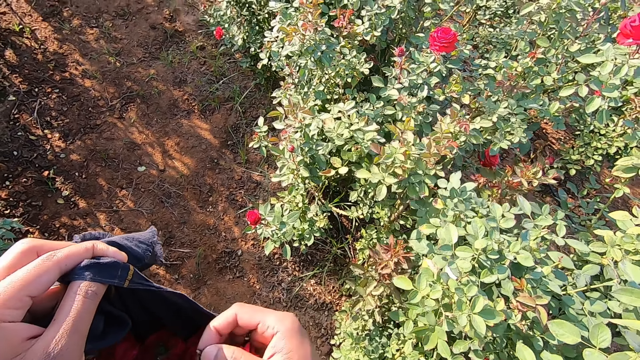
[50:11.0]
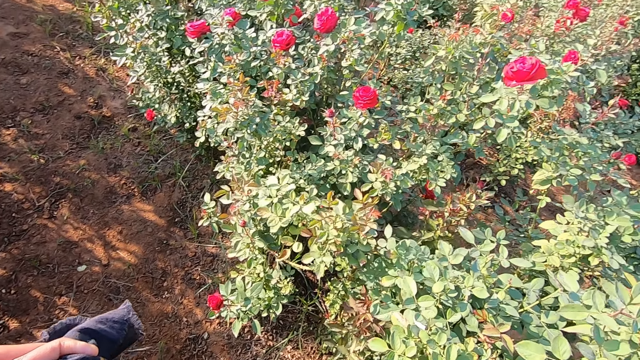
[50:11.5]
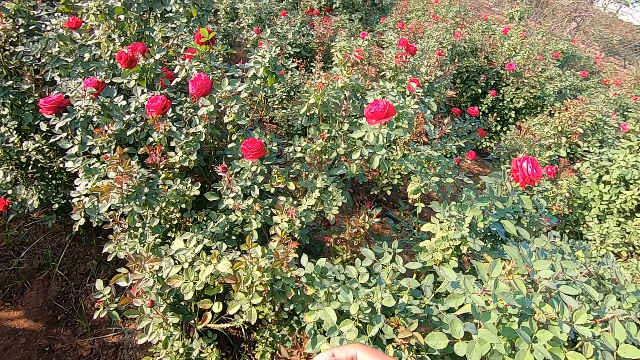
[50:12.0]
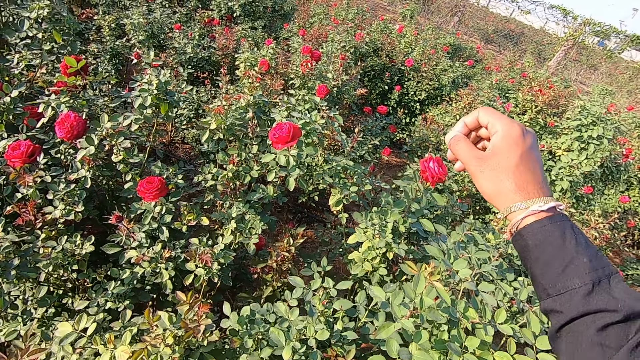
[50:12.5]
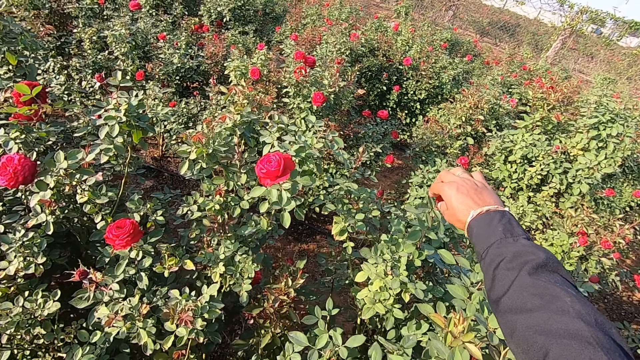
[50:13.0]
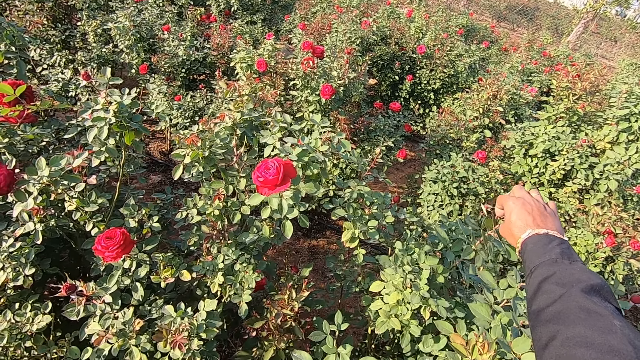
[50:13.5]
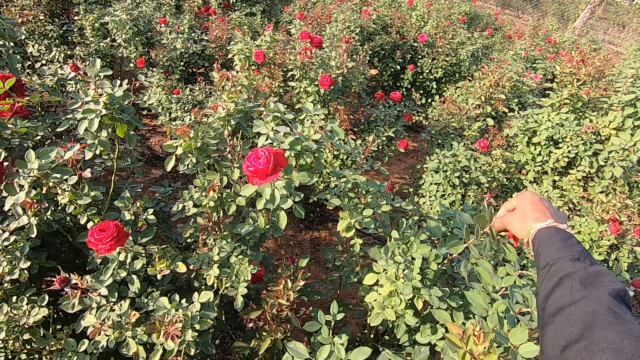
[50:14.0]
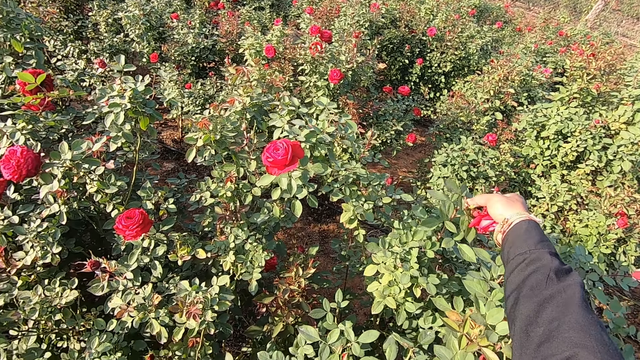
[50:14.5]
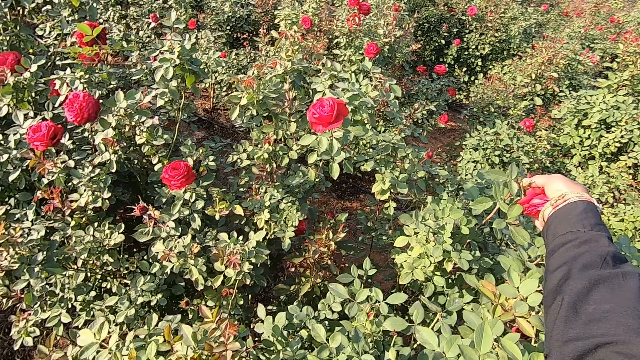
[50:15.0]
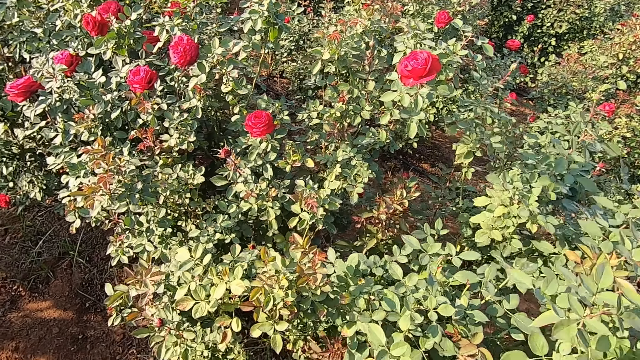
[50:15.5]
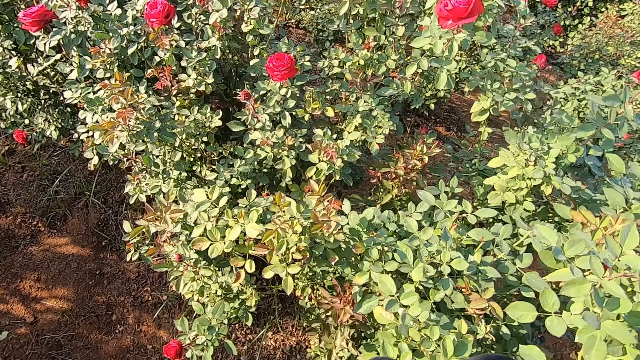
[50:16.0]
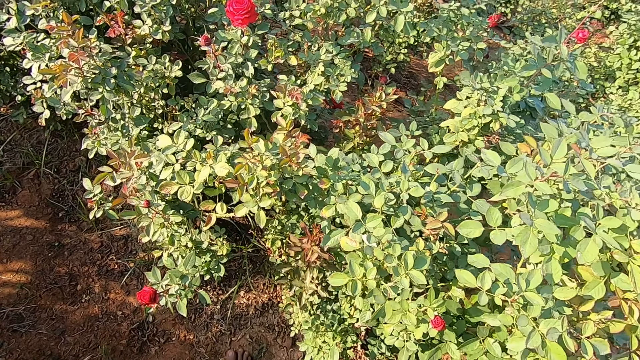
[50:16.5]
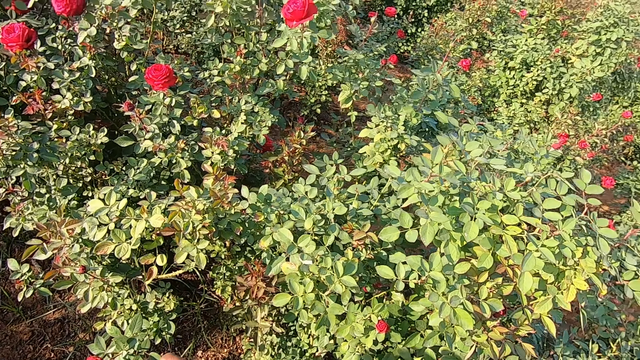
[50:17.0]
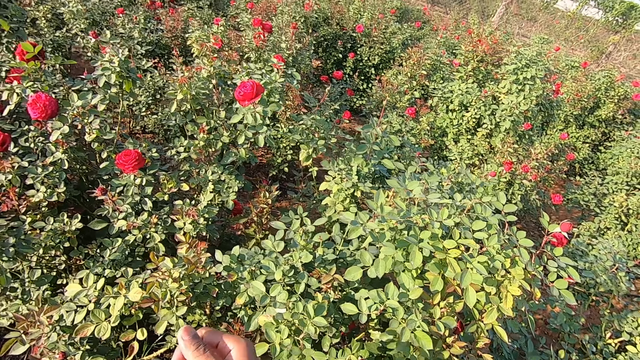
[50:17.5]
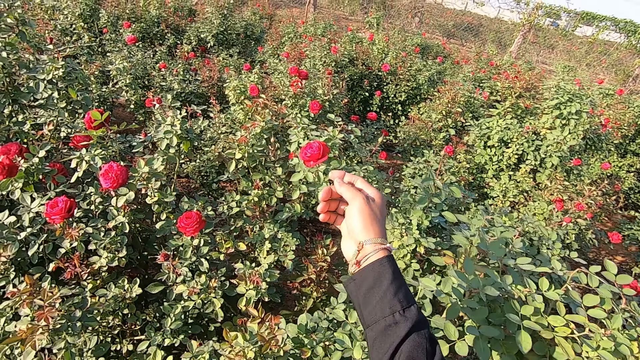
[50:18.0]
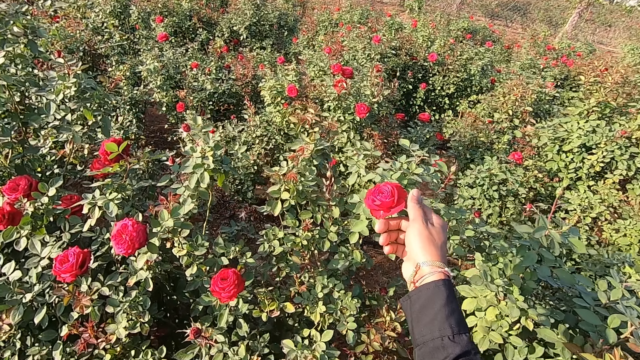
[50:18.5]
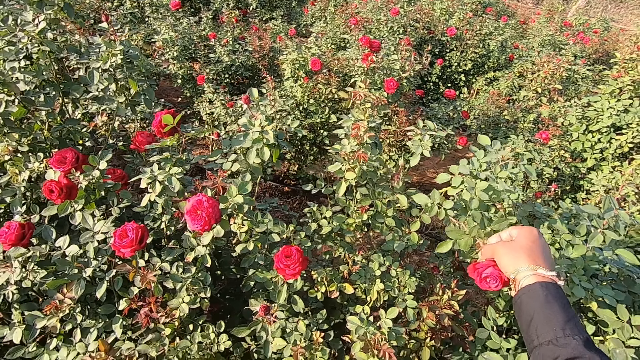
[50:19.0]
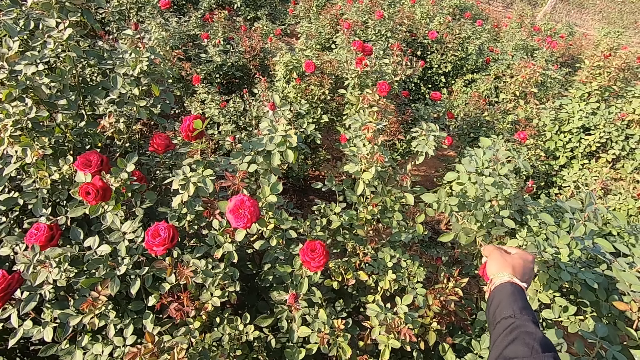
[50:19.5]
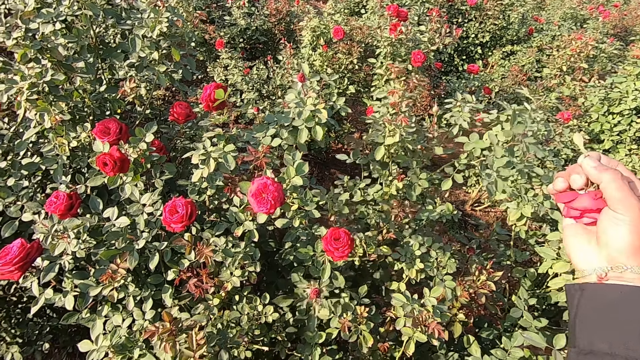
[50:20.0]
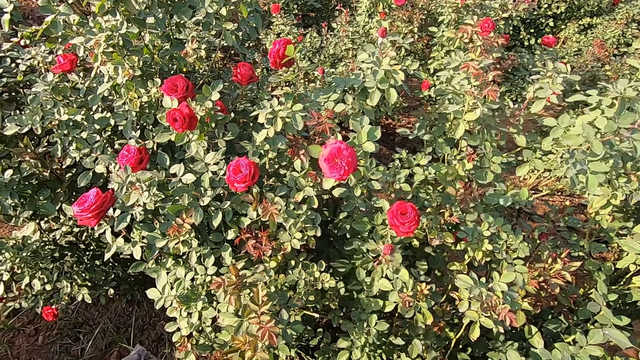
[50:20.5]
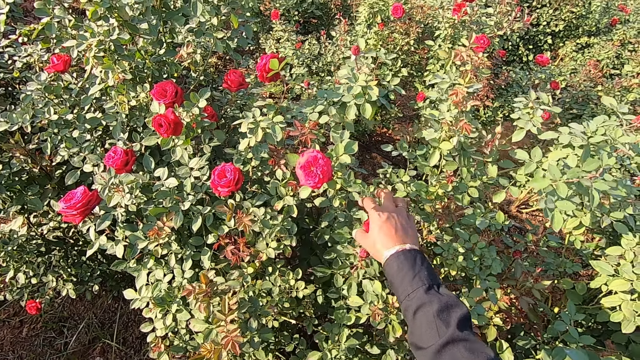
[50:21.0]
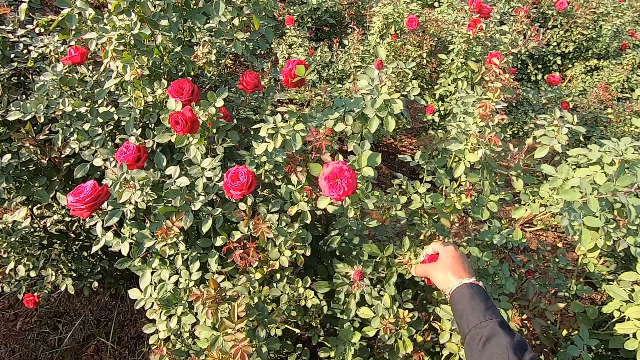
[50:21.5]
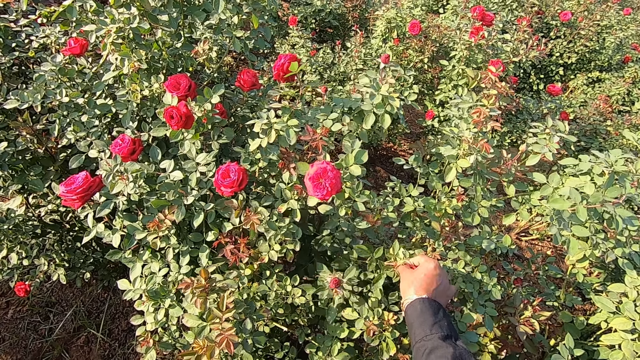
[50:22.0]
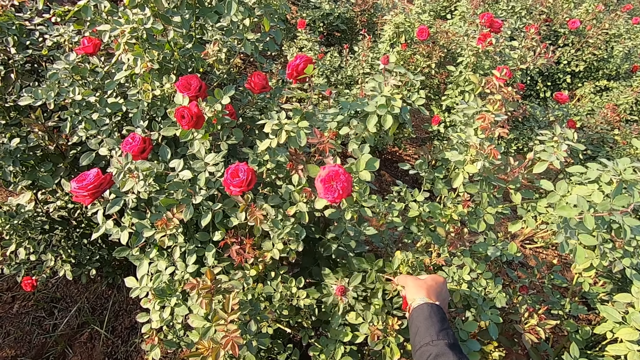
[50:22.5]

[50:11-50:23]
The camera wearer drops the flower in the cloth or scarf with his right hand. He talks to a man. He plucks a flower from the flower plant in the garden with his right hand. He places the flower in the scarf. He talks to the man. He plucks a flower from the flower plant in the garden with his right hand. He places the flower in the scarf. He plucks a flower from the flower plant in the garden with his right hand.

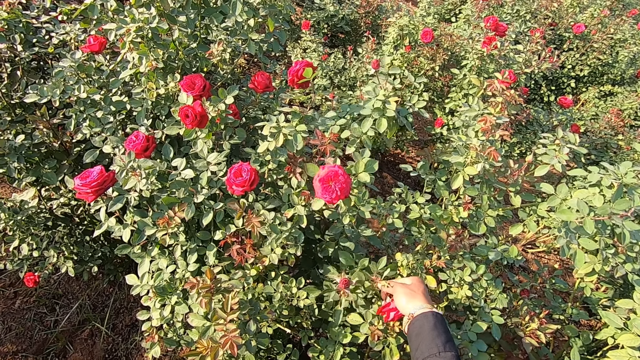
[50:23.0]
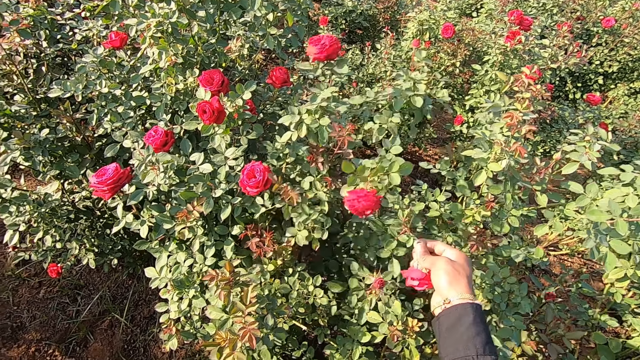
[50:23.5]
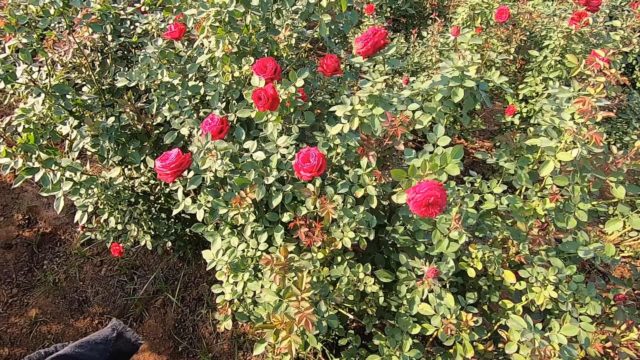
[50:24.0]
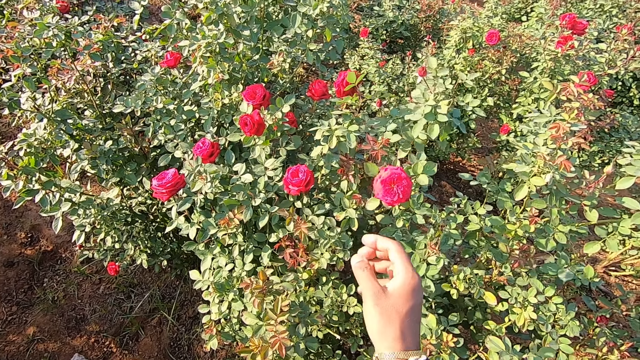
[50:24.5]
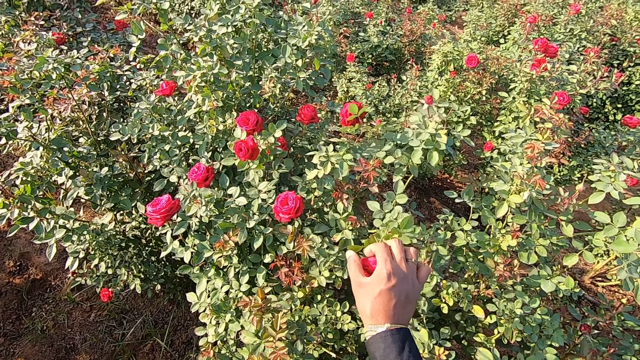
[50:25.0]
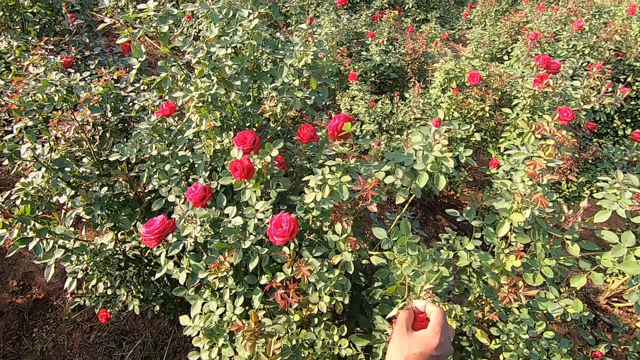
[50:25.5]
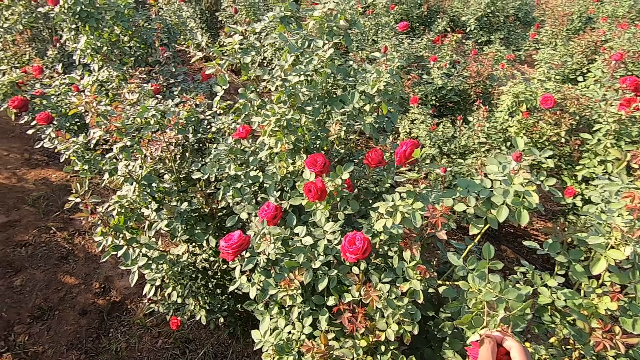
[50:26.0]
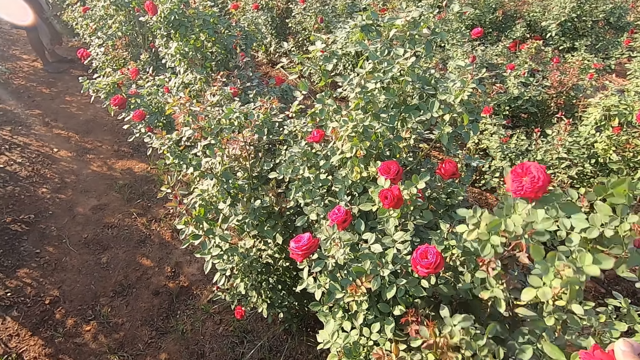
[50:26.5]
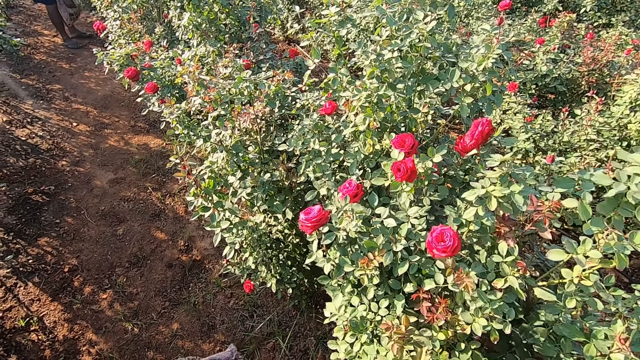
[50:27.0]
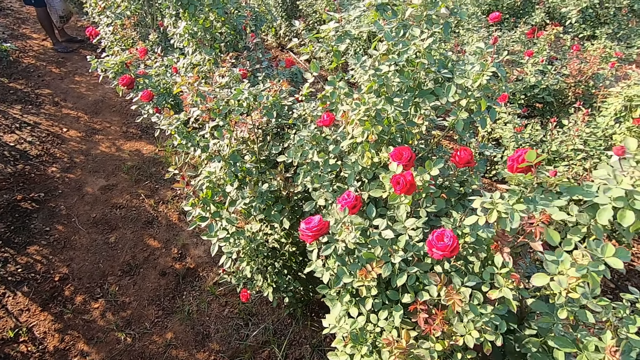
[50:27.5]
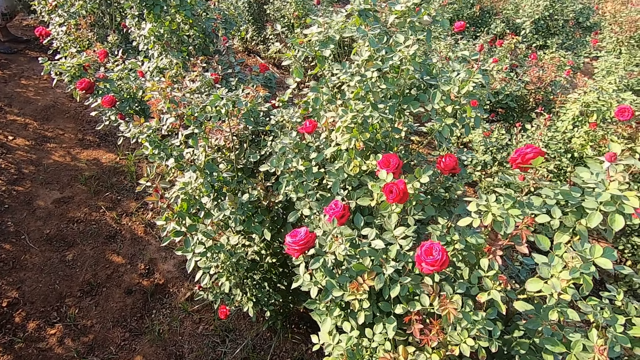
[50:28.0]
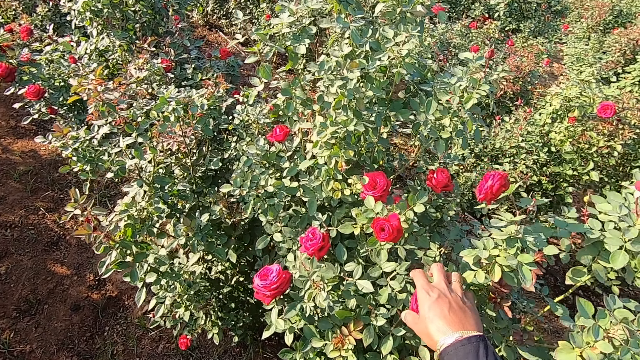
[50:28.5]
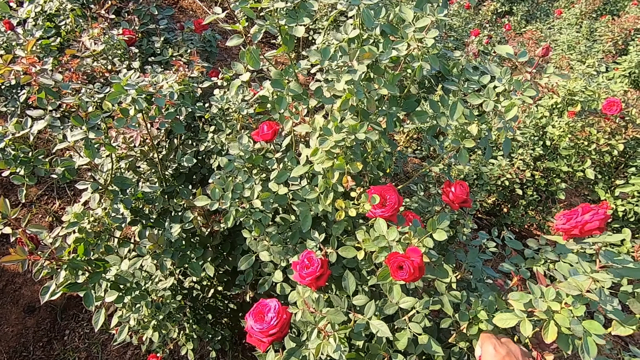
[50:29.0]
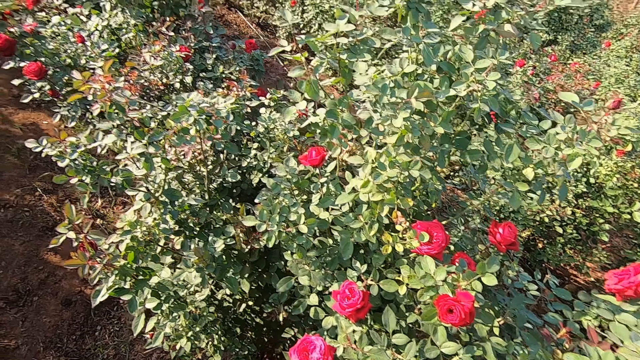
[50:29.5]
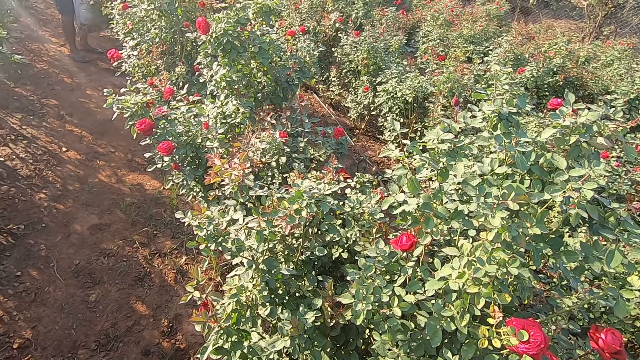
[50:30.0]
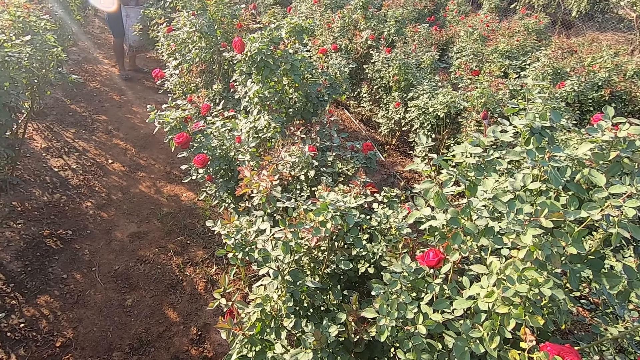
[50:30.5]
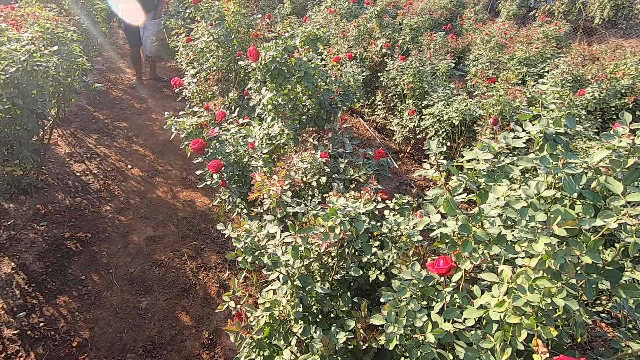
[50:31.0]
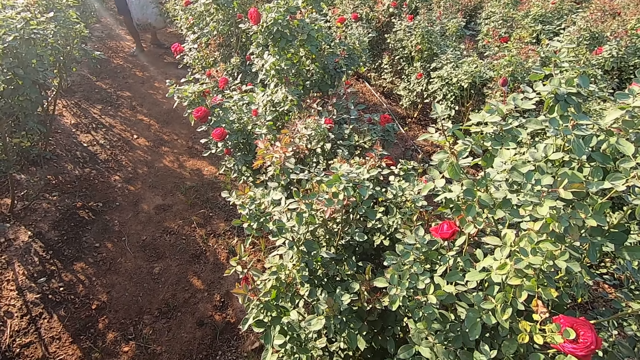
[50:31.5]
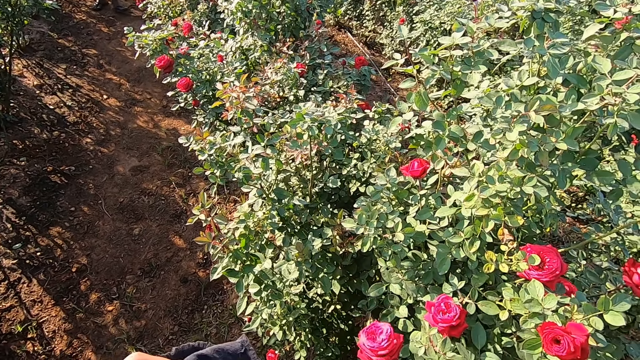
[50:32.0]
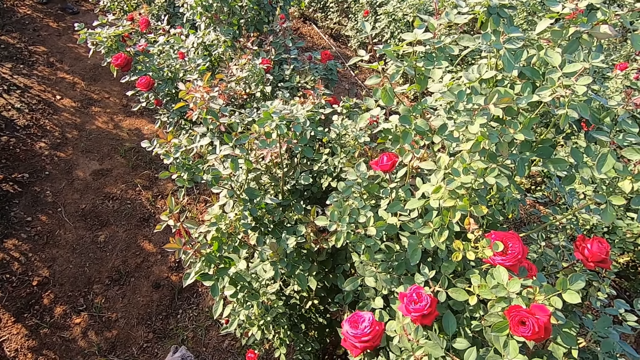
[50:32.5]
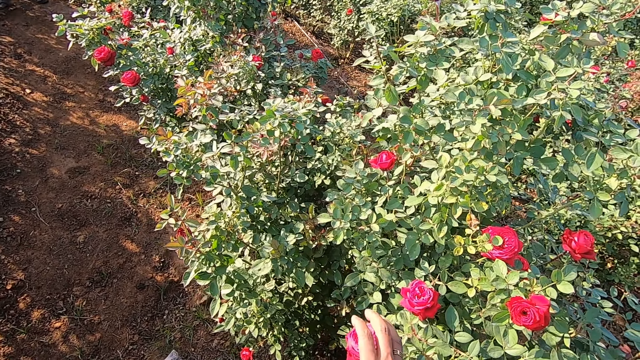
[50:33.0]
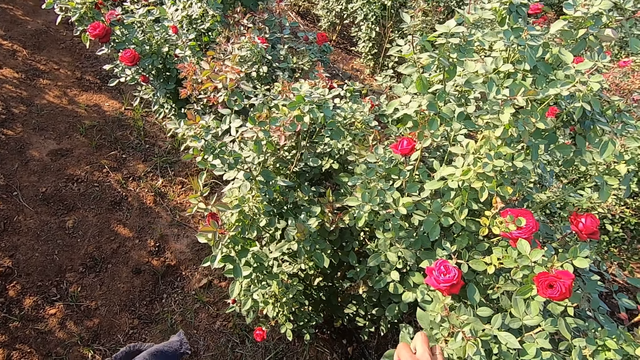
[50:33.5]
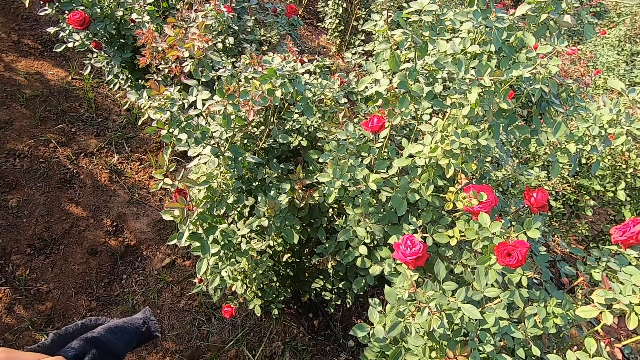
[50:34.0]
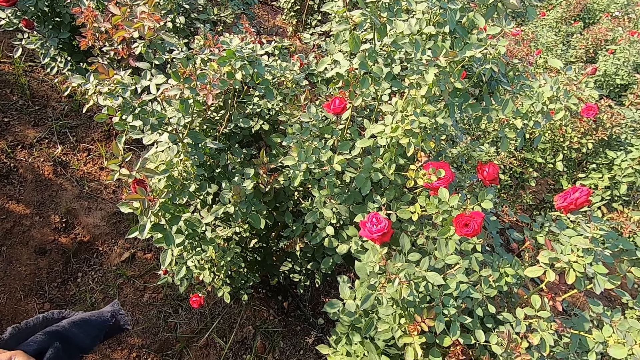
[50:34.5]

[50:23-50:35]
A man talks to the camera wearer. The camera wearer places the flower in the scarf. He plucks a flower from the flower plant in the garden with his right hand. He talks to the man. He places the flower in the scarf. He talks to the man. He plucks a flower from the flower plant in the garden with his right hand. He talks to the man. He plucks a flower from the flower plant in the garden with his right hand.
